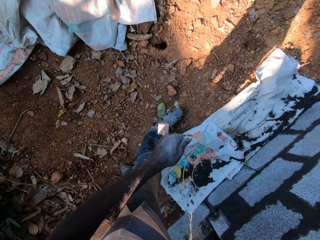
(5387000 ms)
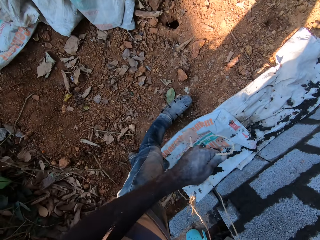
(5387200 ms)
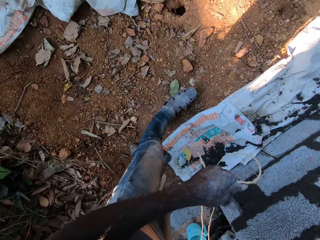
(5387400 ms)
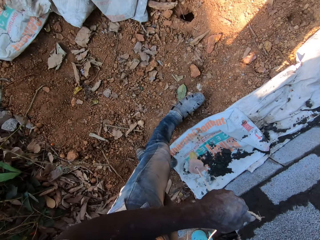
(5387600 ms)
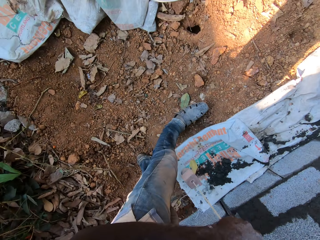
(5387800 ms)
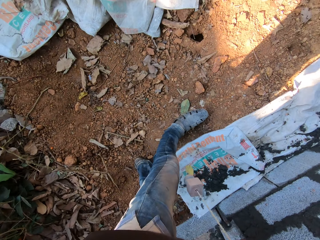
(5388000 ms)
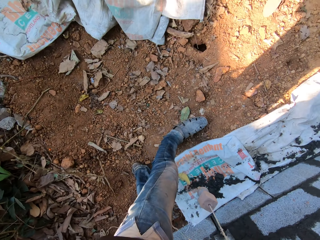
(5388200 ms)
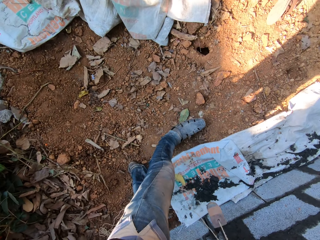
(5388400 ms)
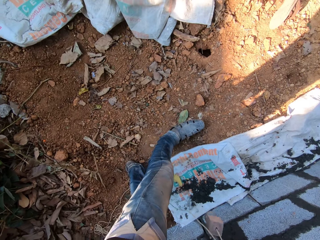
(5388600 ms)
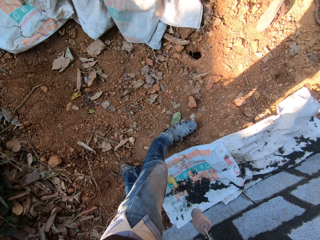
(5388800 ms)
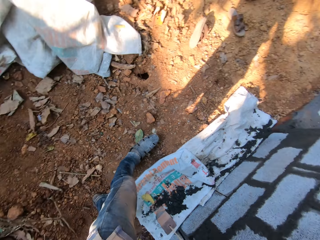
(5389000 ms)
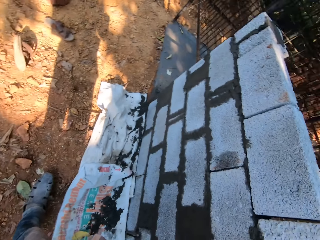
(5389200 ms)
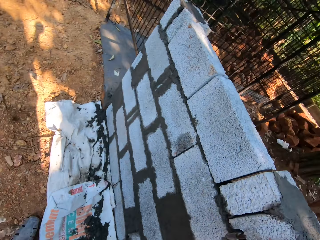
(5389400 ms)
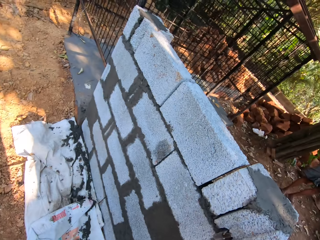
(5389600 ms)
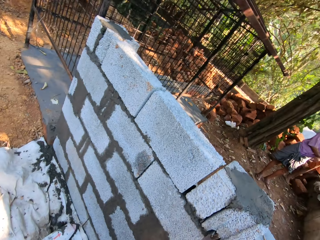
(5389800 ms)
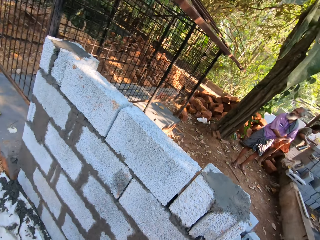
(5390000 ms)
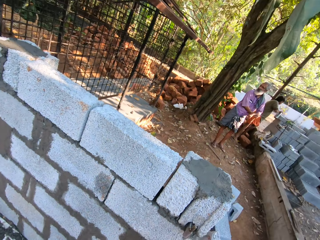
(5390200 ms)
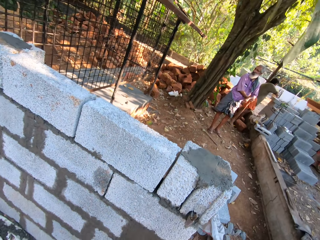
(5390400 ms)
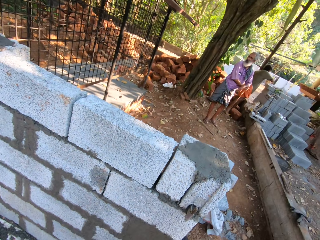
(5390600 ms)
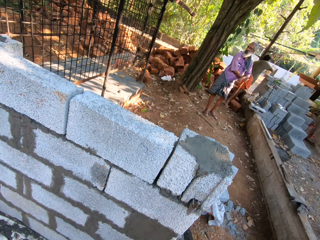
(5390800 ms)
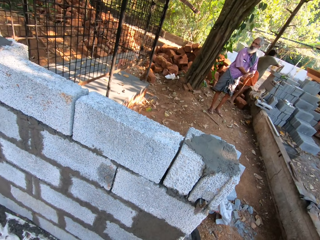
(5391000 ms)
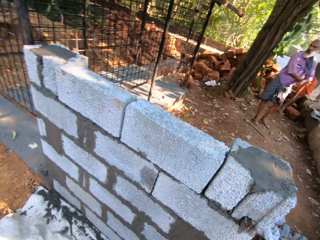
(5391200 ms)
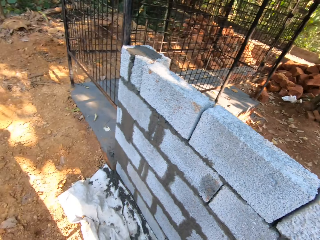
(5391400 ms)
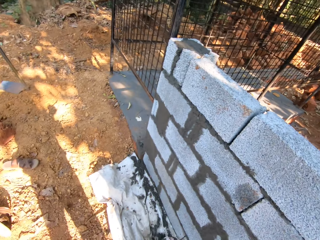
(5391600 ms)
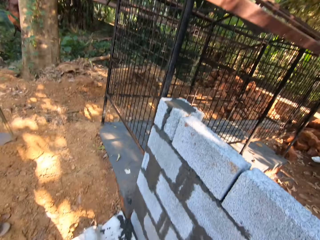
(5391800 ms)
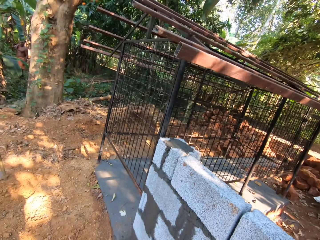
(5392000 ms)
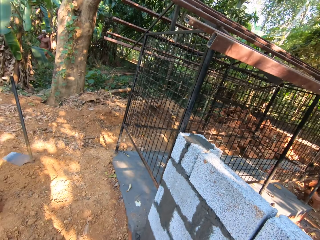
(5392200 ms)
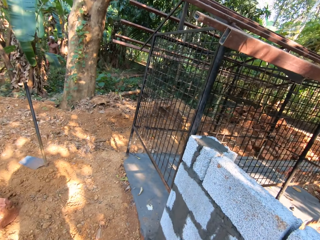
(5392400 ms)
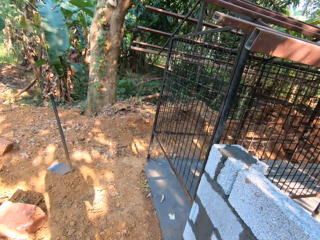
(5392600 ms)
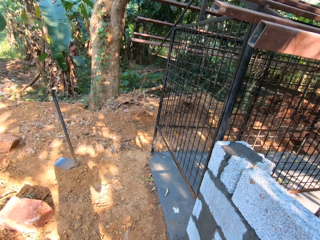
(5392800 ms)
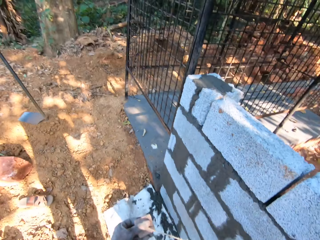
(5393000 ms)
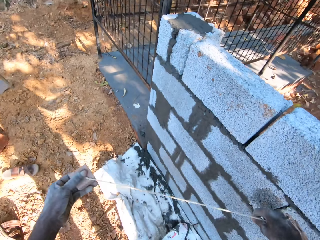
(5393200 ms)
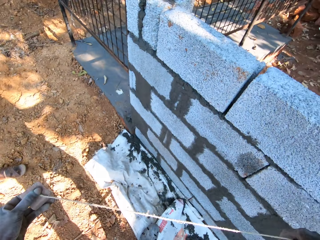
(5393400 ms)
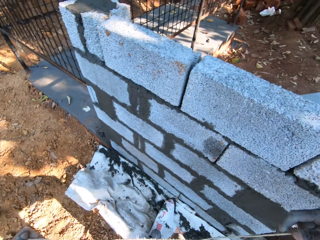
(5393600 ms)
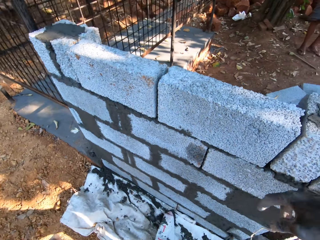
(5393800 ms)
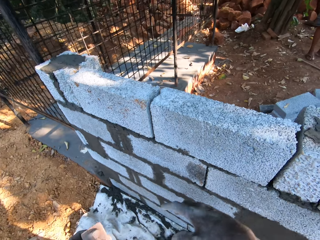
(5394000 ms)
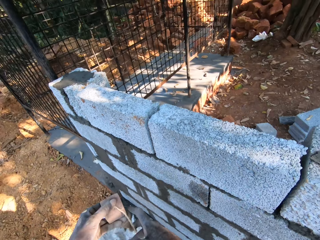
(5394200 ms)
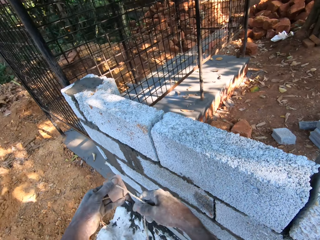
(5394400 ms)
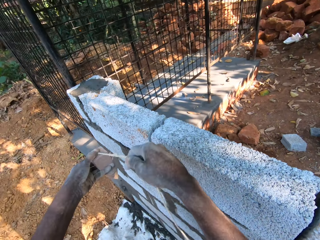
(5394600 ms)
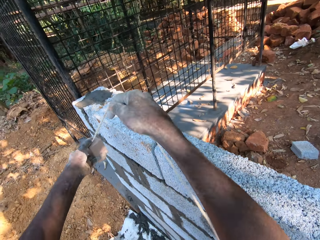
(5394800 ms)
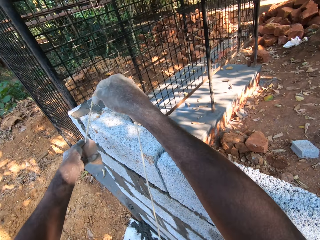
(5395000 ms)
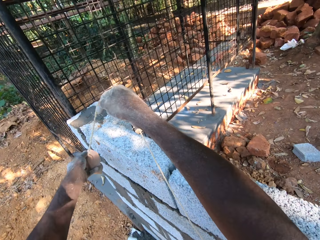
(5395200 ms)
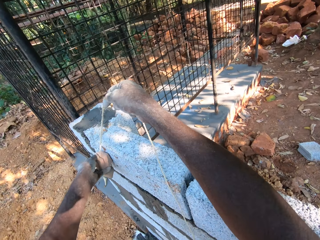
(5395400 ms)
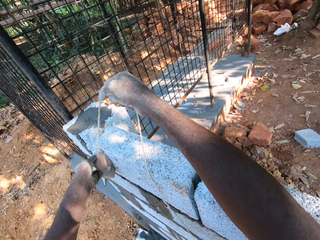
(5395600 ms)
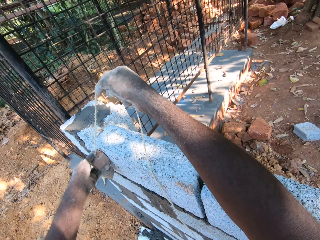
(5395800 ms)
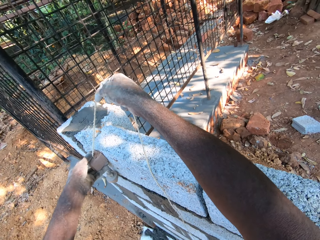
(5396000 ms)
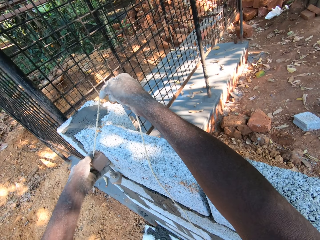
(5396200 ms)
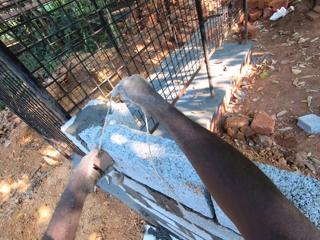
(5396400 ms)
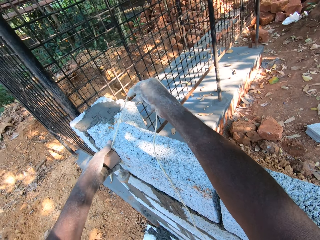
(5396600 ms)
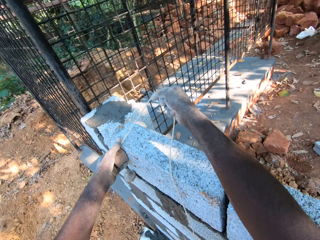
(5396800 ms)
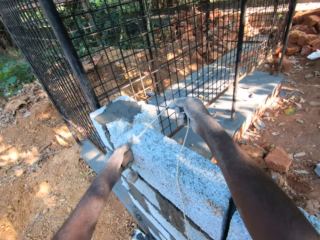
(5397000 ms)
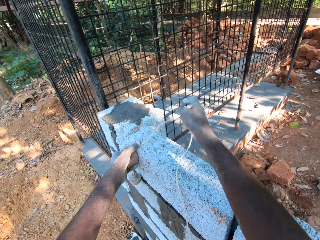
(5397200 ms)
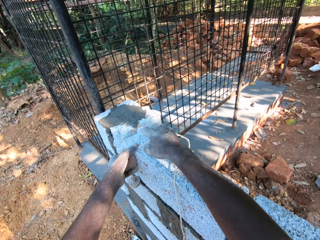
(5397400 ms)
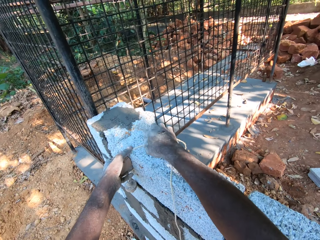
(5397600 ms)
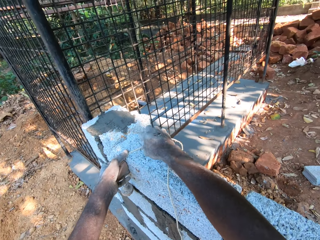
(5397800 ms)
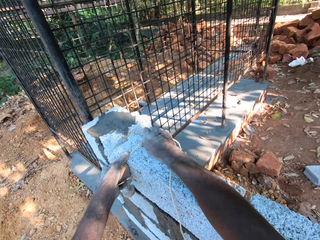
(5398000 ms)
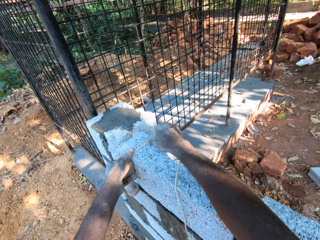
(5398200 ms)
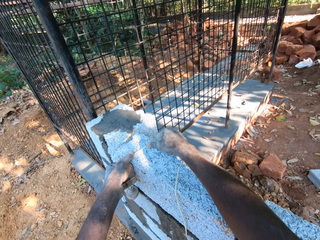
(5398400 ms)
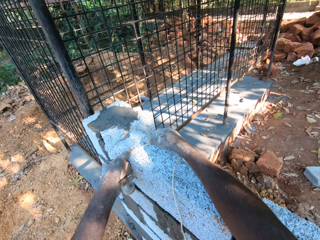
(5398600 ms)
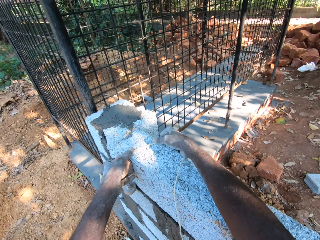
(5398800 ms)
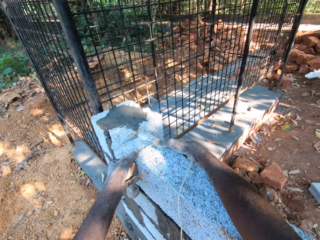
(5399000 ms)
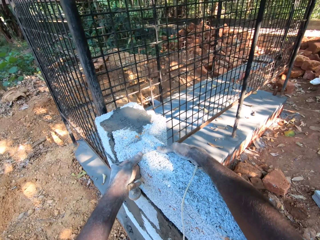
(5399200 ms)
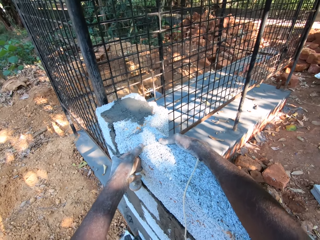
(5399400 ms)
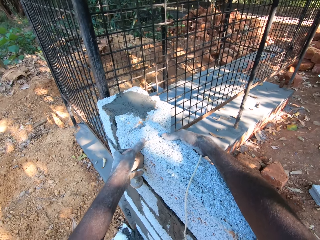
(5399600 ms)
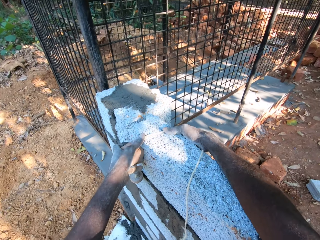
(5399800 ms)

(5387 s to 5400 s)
The camera wearer measures the wall with a plumb bob. He looks around the construction. He pulls the plumb line with his hands. He adjusts the plumb bob. He places the plumb bob in his left hand on the fence. He measures the wall with the plumb bob. He holds the plumb line on the fence with his right hand.

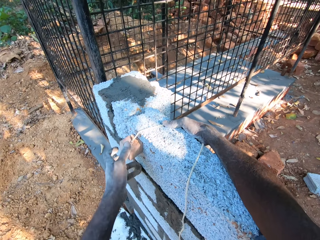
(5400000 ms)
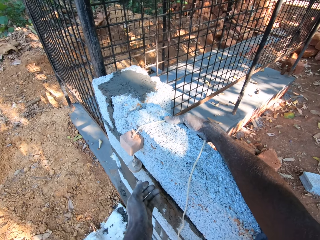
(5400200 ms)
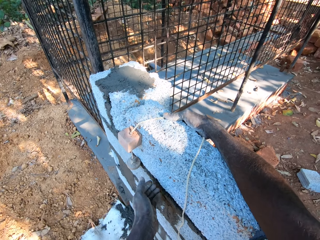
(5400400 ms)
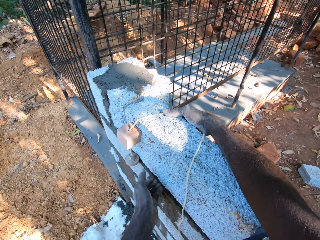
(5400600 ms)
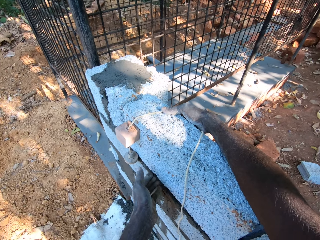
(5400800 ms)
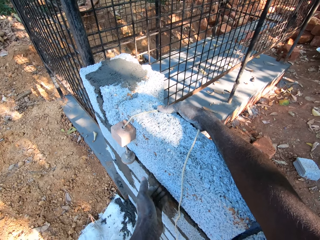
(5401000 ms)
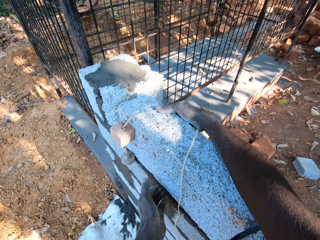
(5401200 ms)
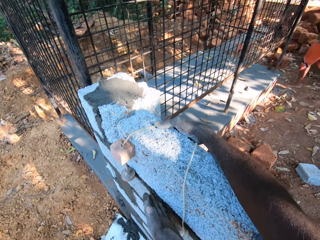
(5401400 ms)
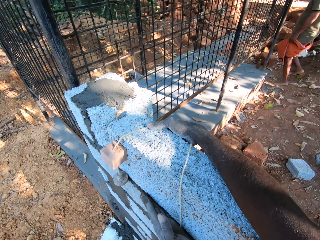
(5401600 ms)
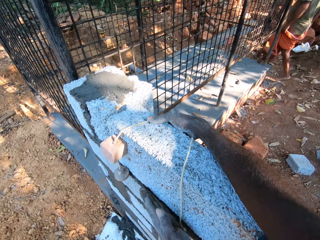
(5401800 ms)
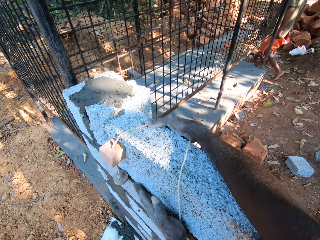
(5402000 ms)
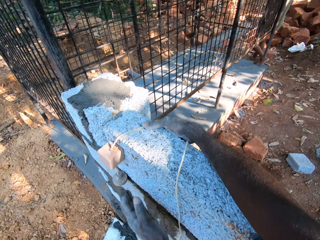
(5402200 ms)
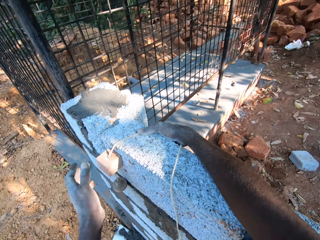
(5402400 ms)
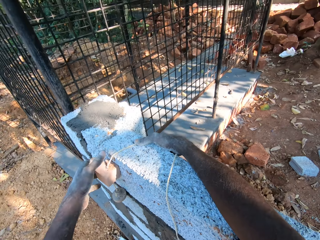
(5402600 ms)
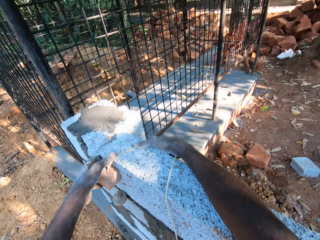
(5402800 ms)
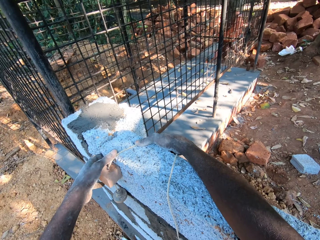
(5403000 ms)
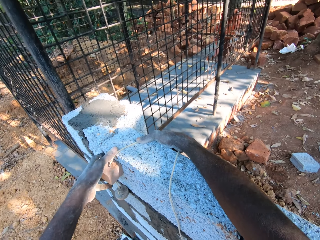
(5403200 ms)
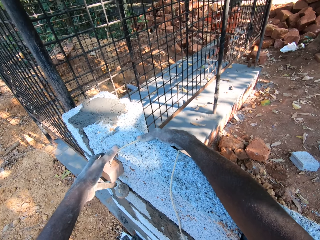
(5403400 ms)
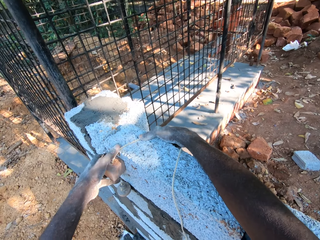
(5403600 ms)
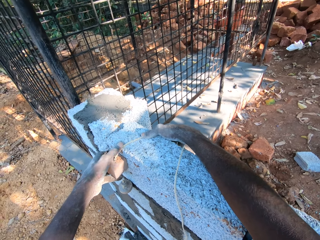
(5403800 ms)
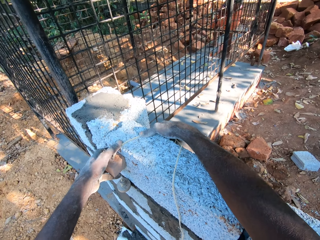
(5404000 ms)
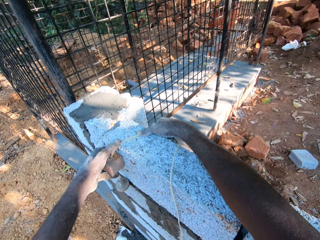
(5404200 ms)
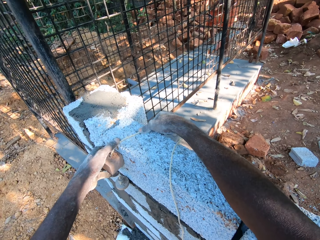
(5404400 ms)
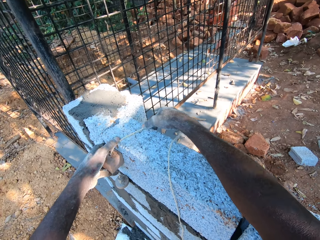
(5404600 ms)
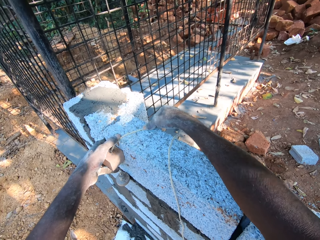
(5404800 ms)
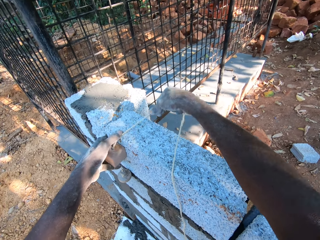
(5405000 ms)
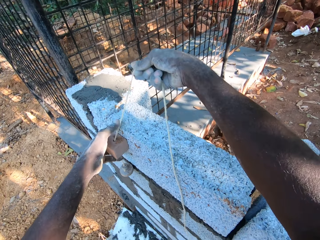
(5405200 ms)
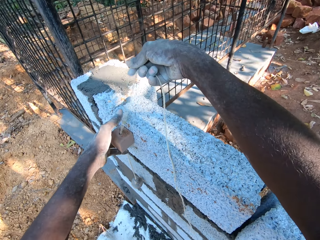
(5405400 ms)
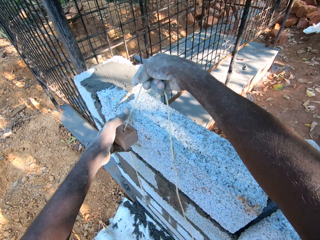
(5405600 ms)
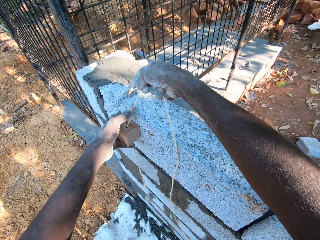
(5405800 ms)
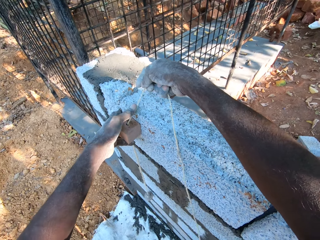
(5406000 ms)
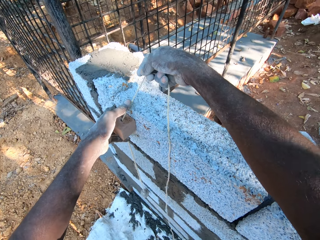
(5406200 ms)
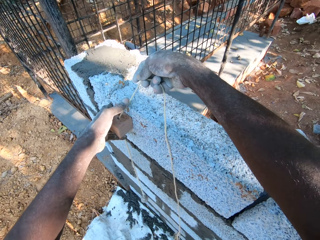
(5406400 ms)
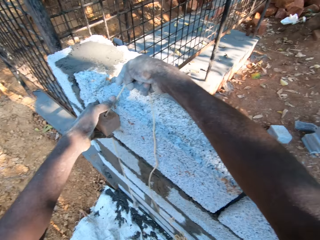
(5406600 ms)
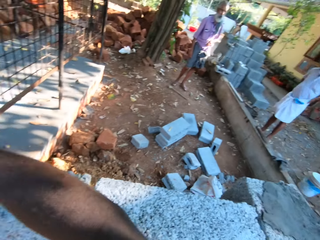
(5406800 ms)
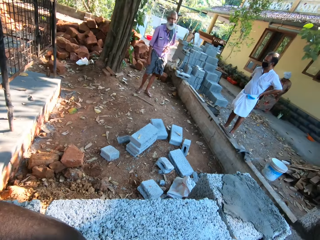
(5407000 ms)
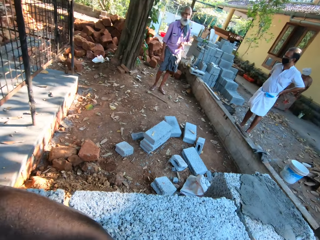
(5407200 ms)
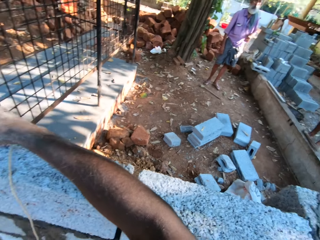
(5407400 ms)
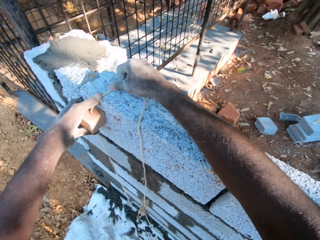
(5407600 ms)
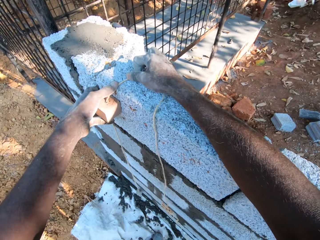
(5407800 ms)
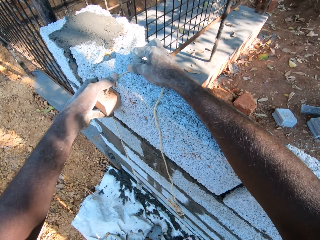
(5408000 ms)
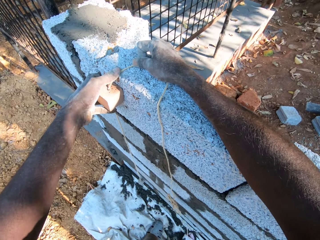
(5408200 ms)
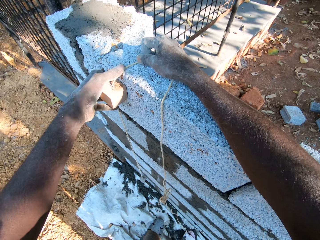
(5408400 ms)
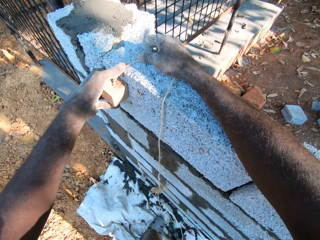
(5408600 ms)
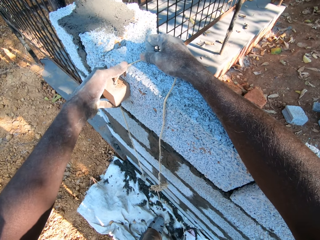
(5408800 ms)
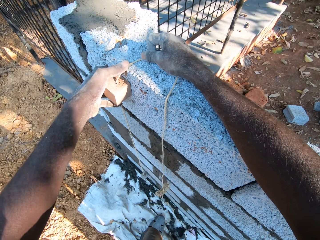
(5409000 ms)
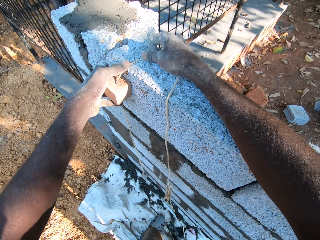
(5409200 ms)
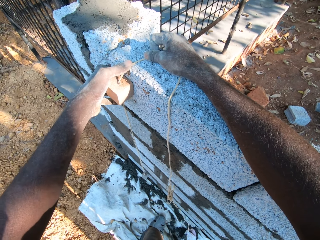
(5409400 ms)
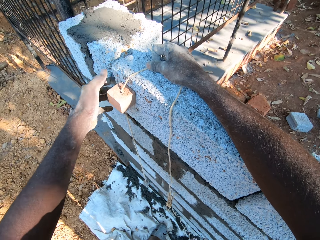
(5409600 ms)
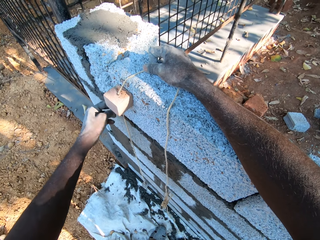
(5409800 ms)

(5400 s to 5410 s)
The camera wearer touches the mortar on the fence with his left hand. He touches the plumb bob on the fence with his left hand. He moves the plumb line in the plumb bob with his right hand.
